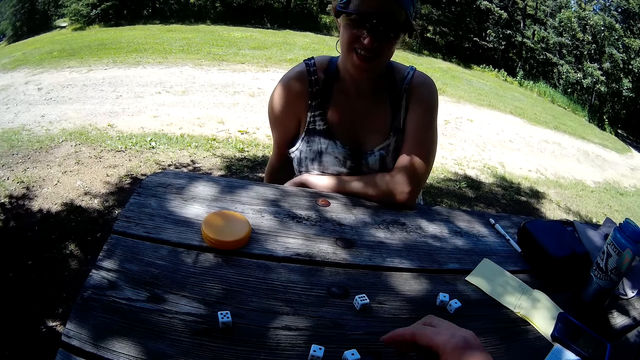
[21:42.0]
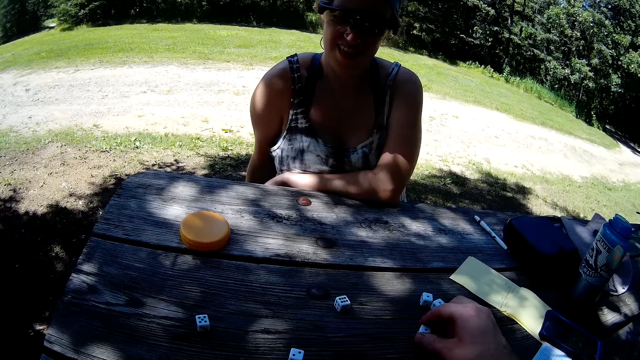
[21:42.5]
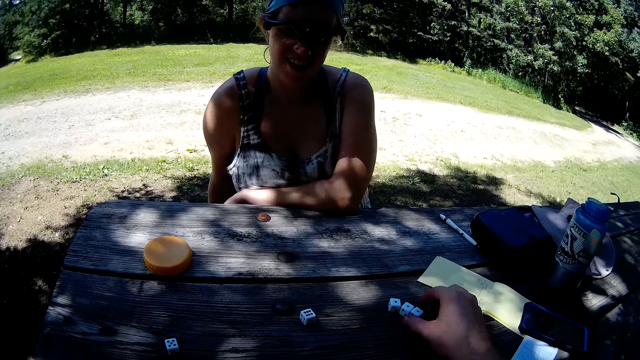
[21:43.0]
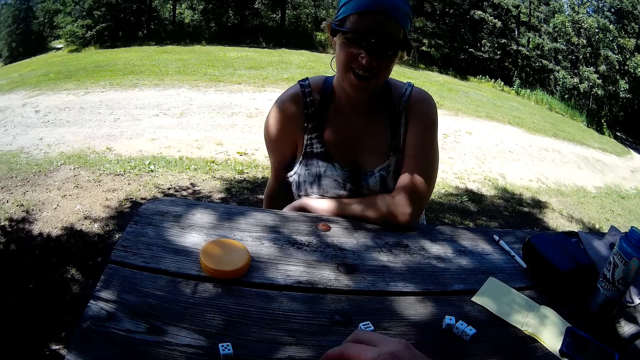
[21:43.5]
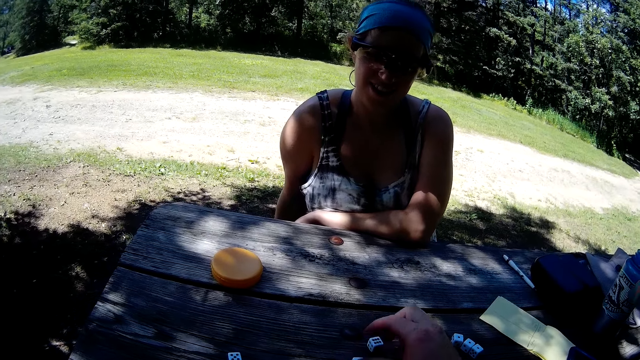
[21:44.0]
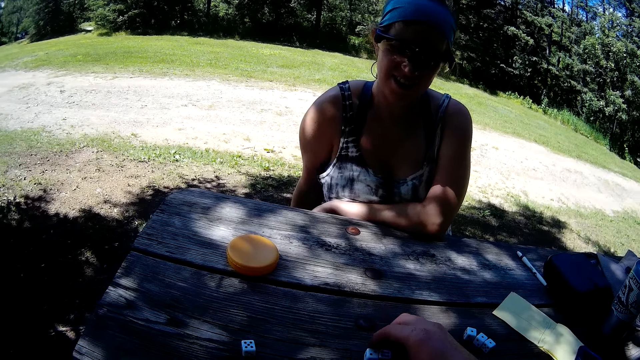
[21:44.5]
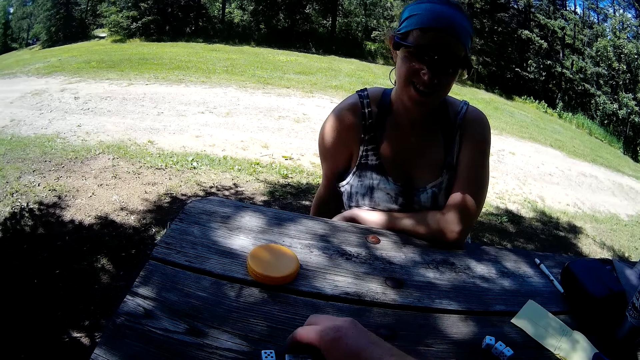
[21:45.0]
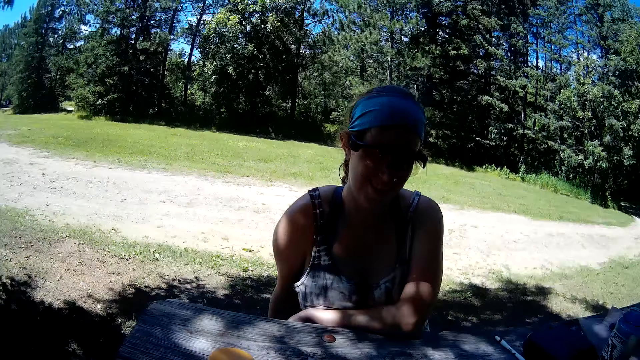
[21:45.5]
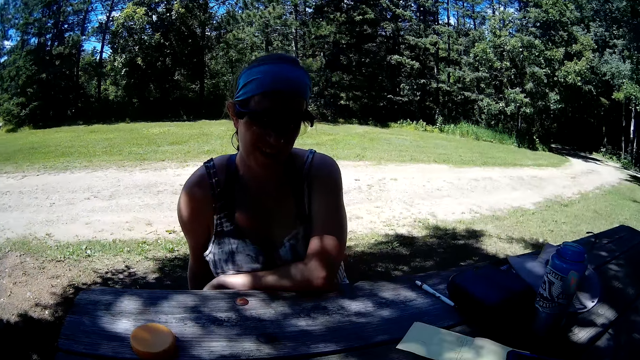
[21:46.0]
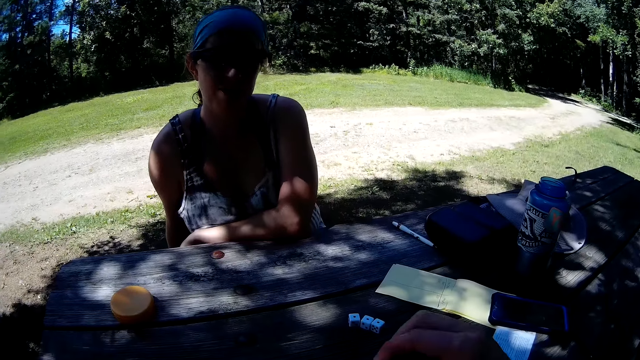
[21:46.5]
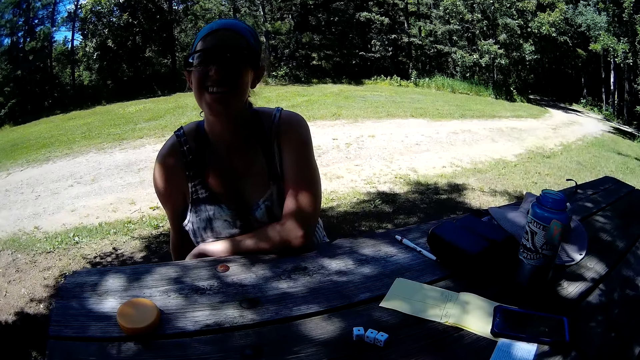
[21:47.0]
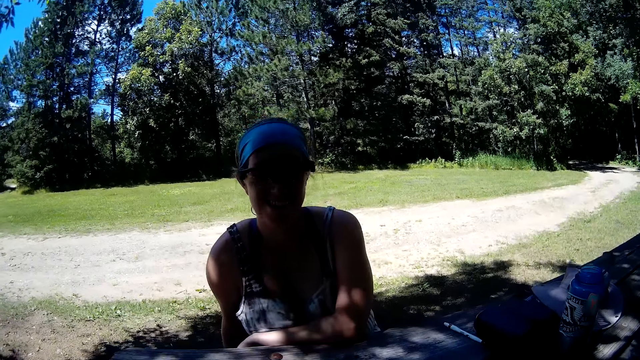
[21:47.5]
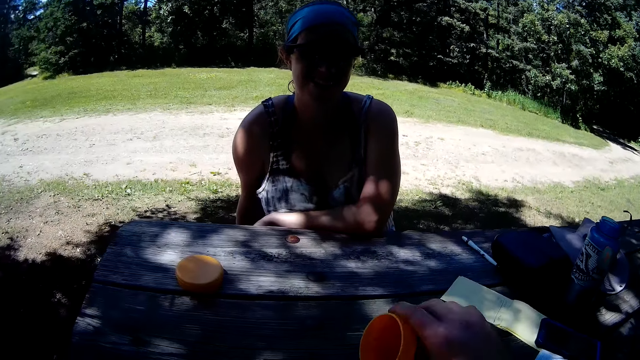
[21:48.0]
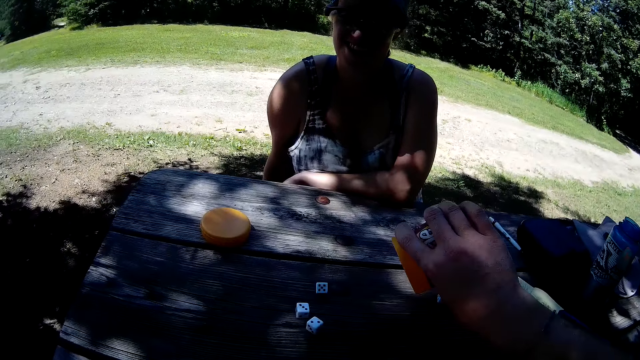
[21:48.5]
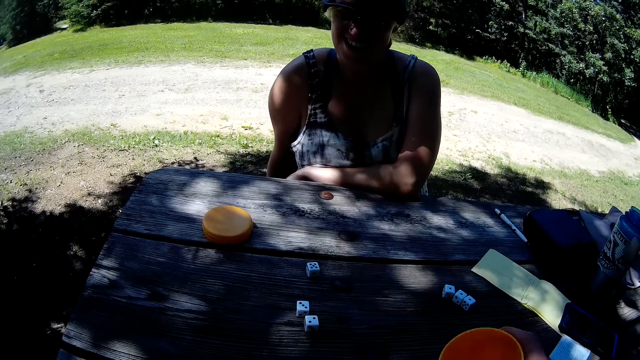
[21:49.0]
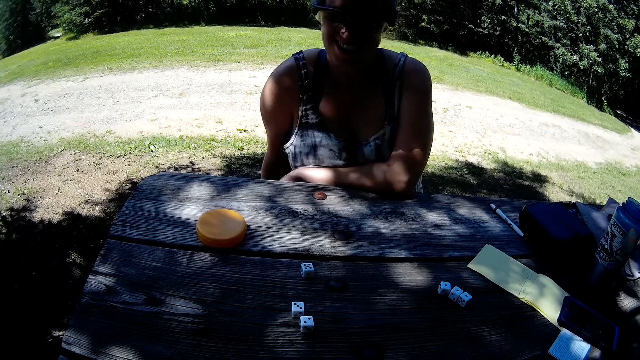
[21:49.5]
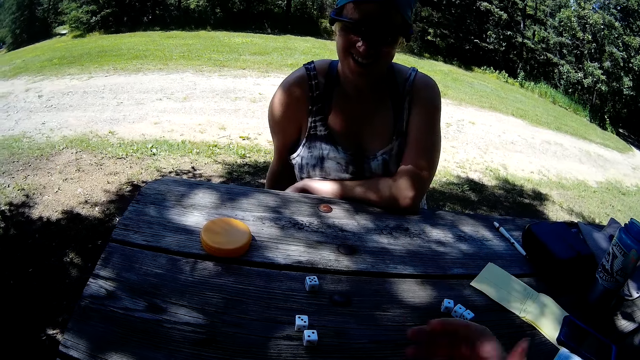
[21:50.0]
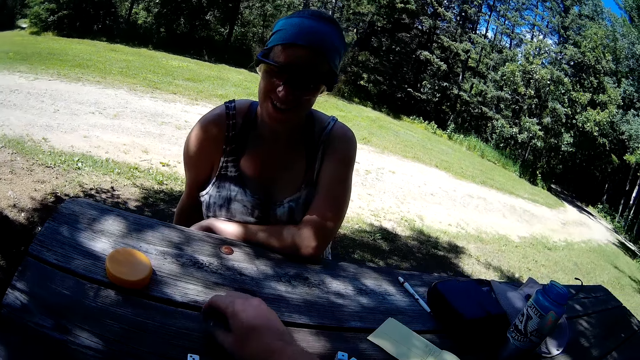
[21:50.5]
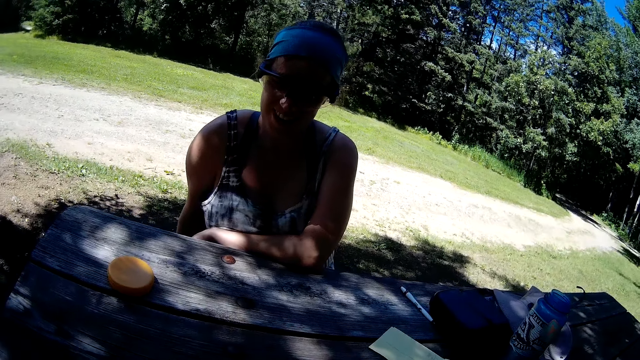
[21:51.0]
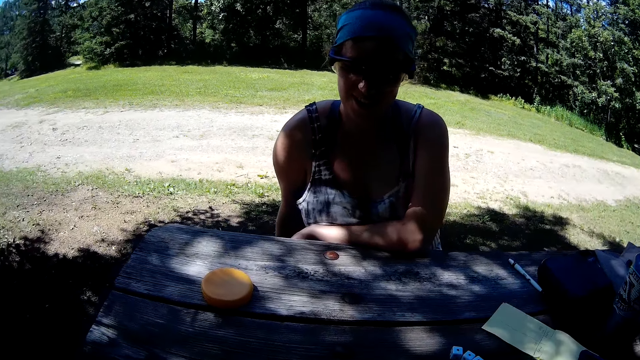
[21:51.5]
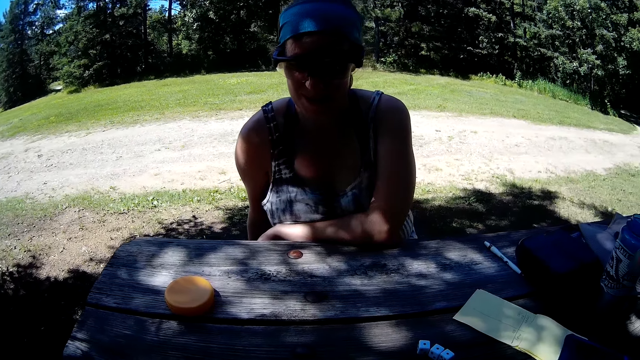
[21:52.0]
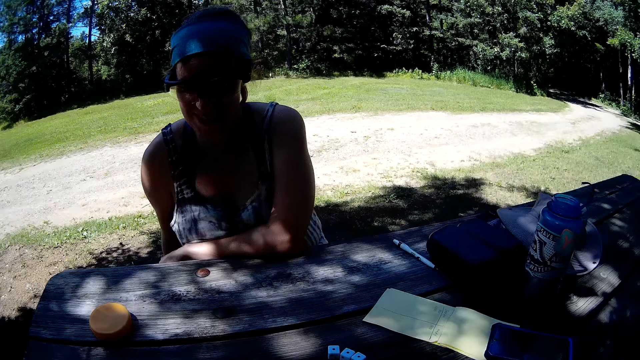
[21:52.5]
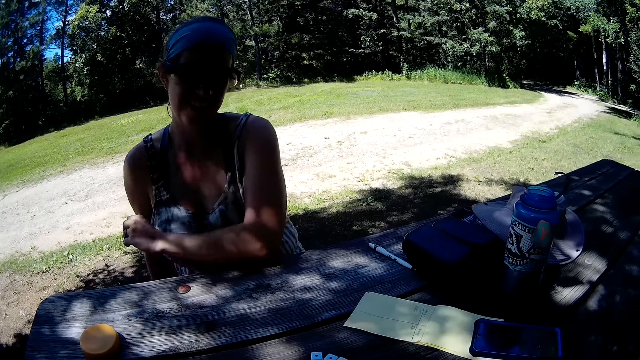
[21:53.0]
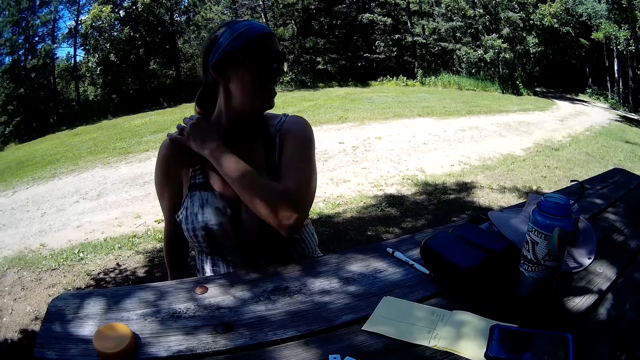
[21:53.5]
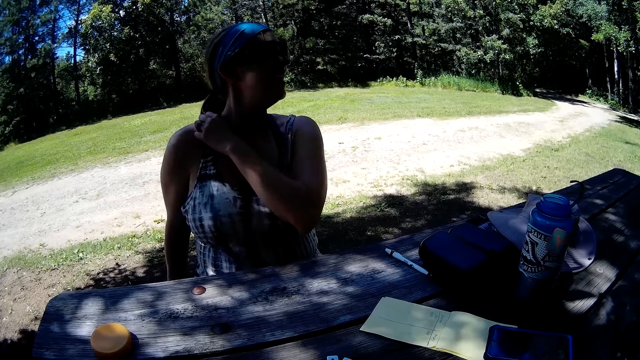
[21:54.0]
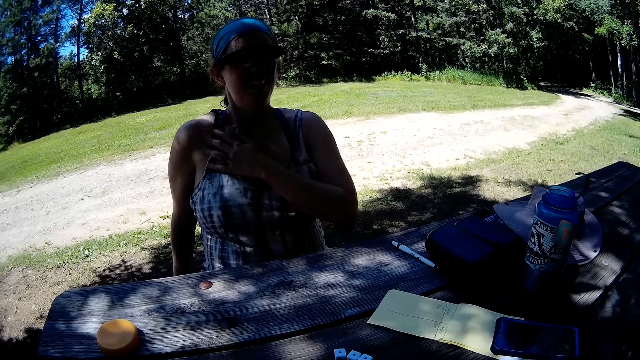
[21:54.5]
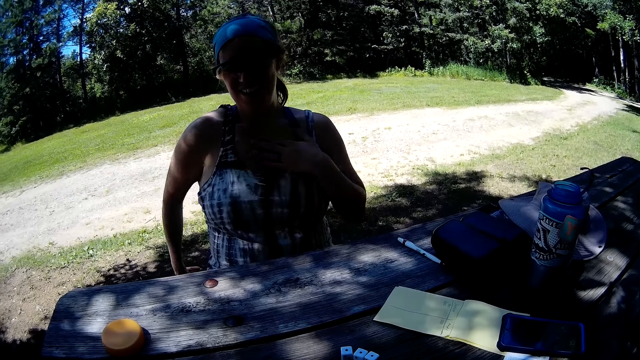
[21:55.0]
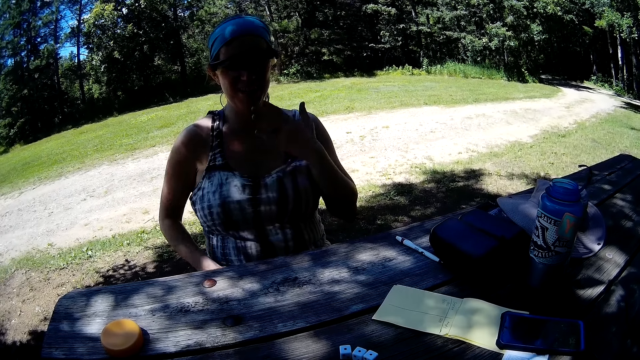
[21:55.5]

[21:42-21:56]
The camera wearer adjusts the dominos on the table with his right hand. He pours dominos on the table from the container in his right hand. He puts the container in his right hand on the table. He packs the dominos on the table with his right hand. He puts the dominos in his right hand into the container.

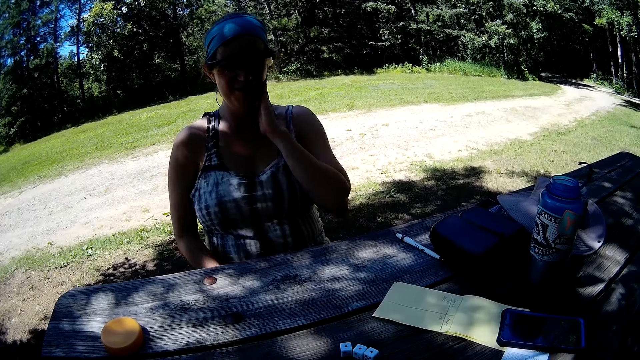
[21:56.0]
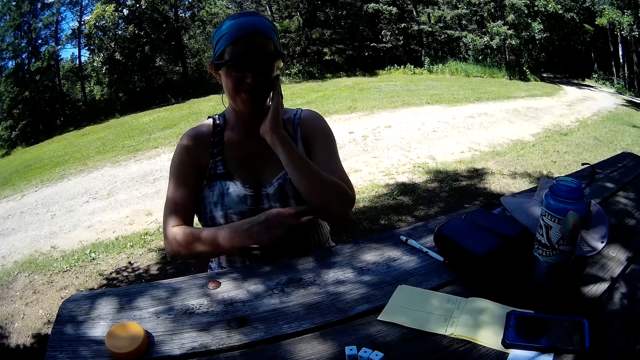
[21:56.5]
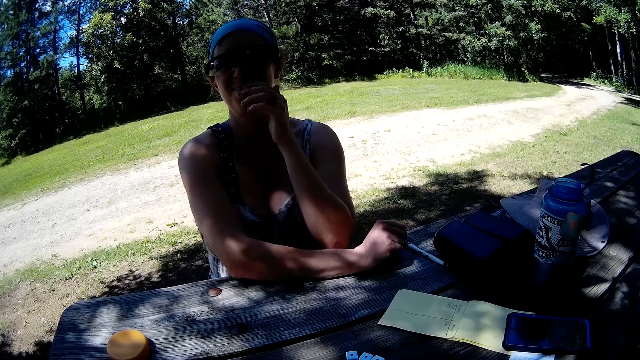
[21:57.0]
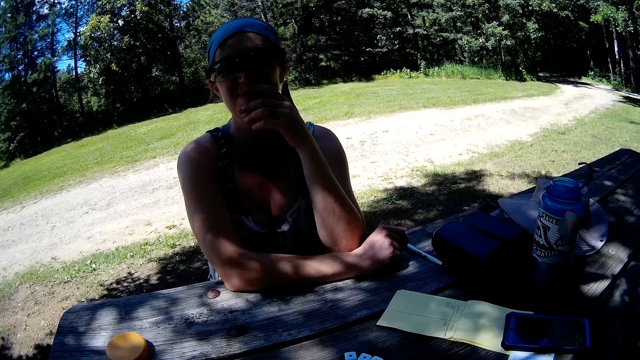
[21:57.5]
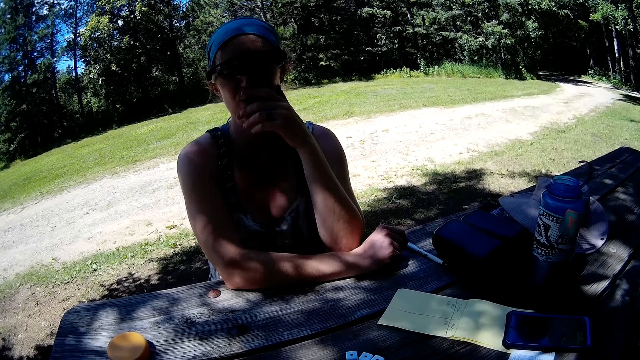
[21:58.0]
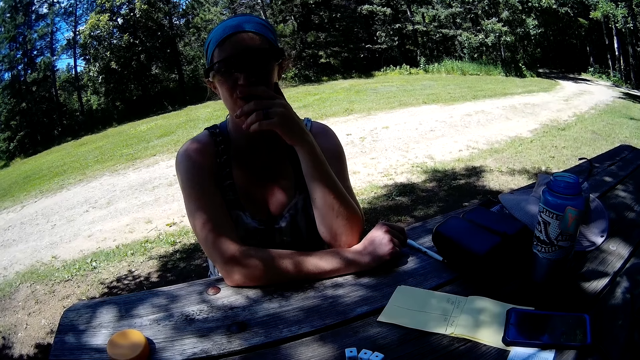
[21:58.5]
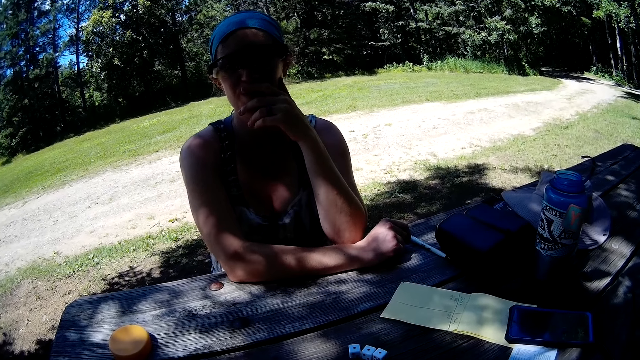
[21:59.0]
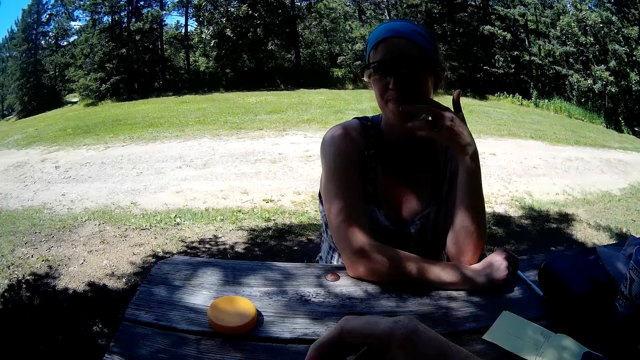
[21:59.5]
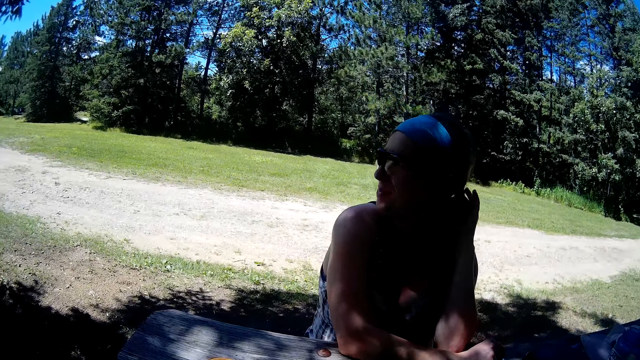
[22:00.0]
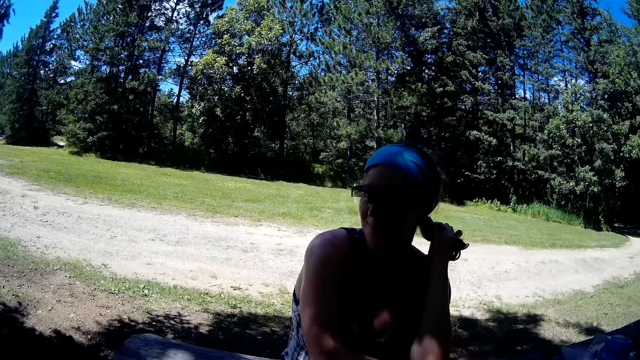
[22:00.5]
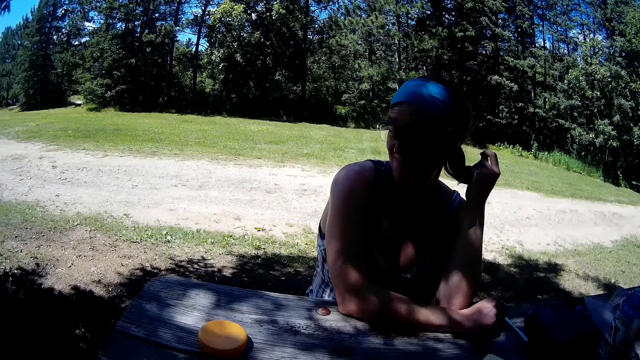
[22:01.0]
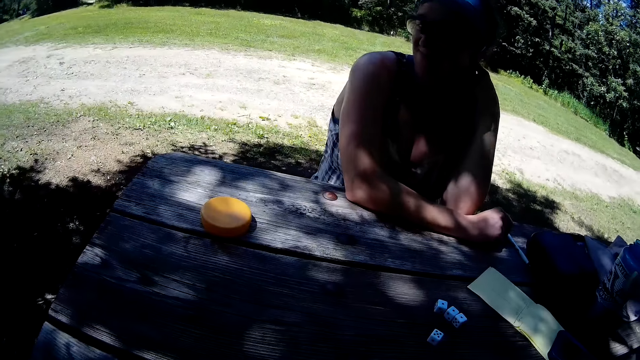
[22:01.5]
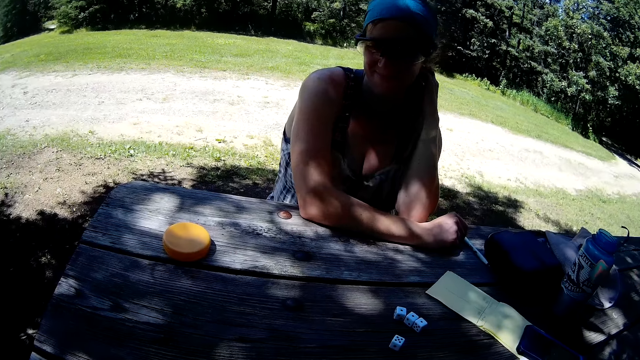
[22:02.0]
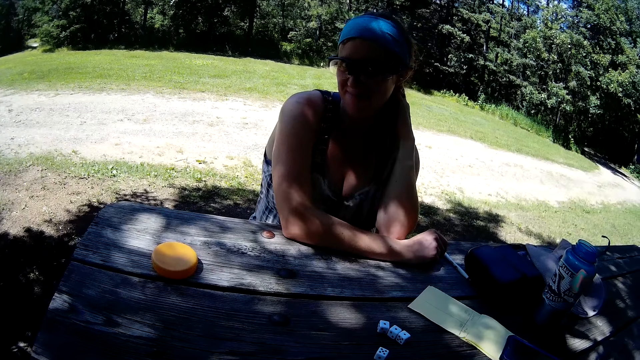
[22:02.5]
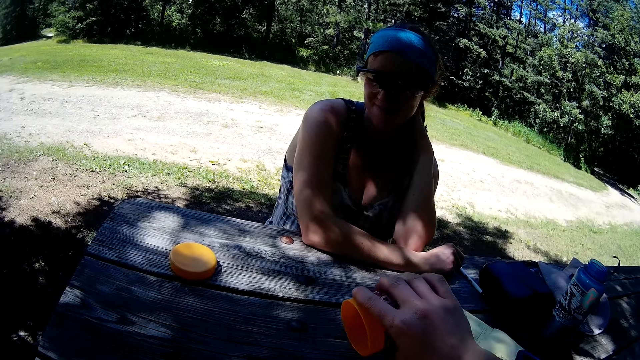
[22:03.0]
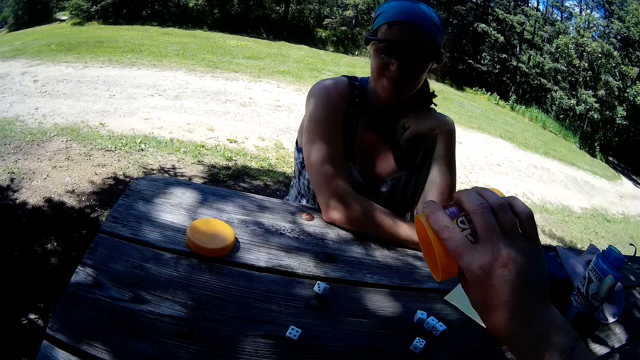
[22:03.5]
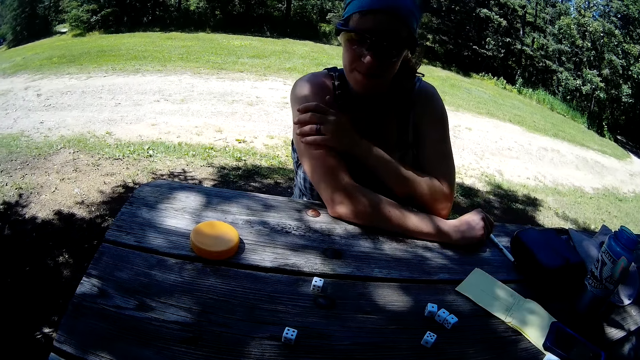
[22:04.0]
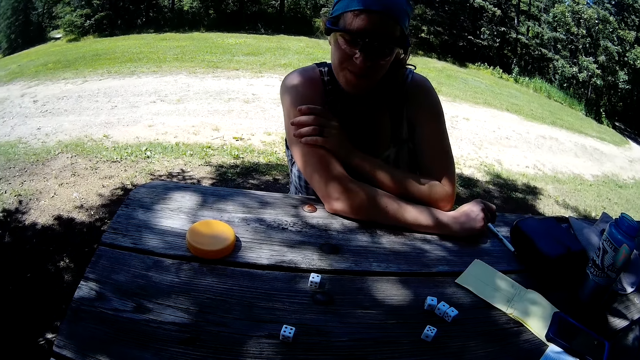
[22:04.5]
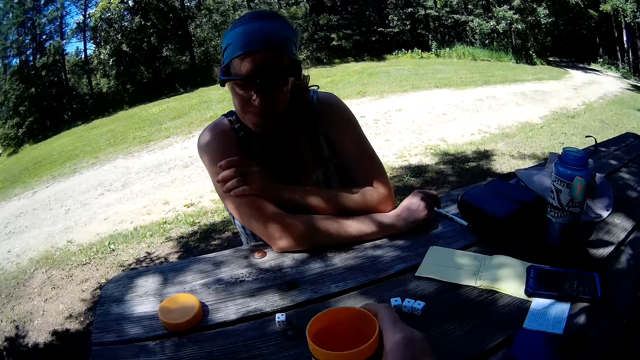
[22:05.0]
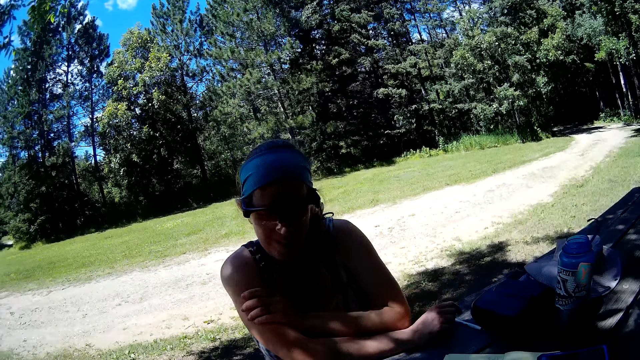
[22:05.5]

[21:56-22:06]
The camera wearer pours dominos on the table from the container in his right hand. He puts the container on the table.
